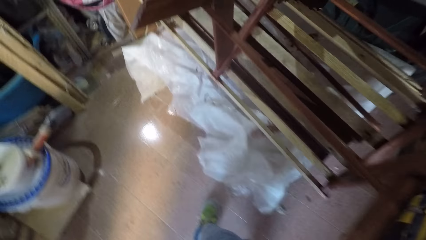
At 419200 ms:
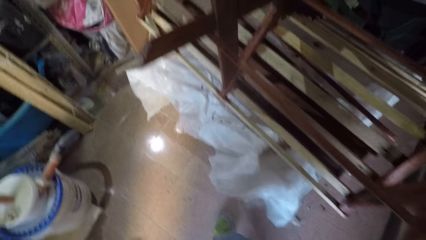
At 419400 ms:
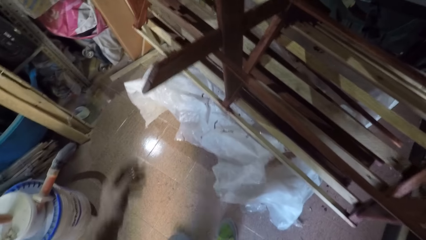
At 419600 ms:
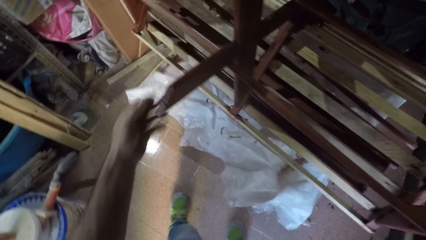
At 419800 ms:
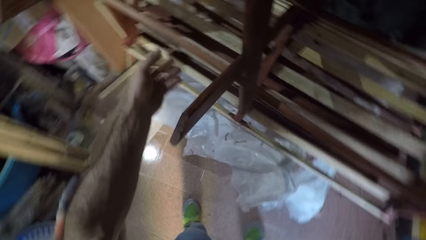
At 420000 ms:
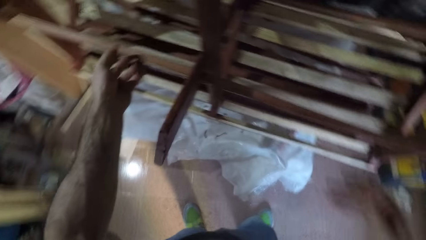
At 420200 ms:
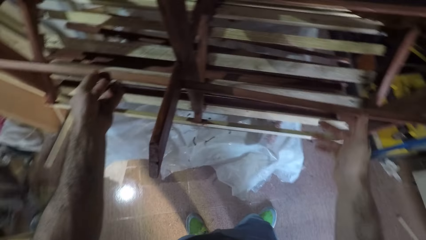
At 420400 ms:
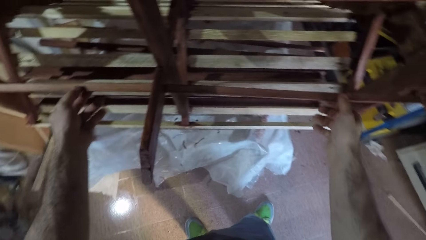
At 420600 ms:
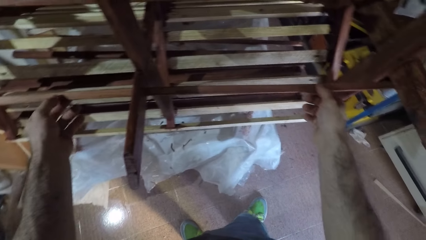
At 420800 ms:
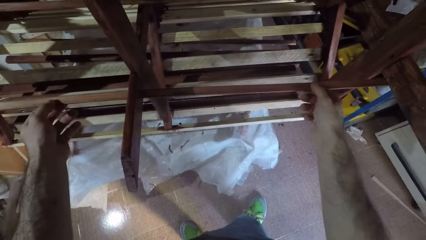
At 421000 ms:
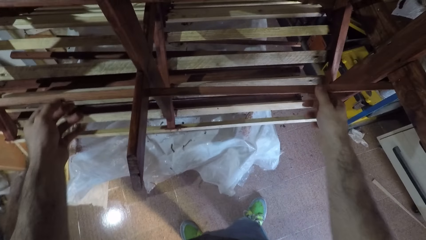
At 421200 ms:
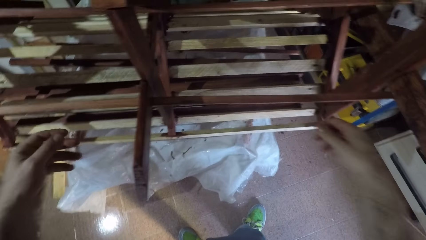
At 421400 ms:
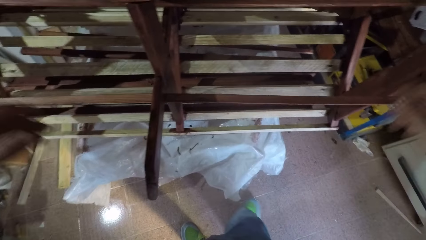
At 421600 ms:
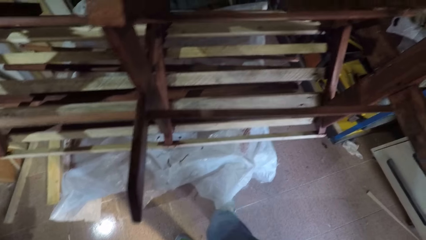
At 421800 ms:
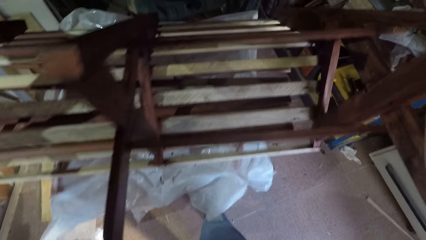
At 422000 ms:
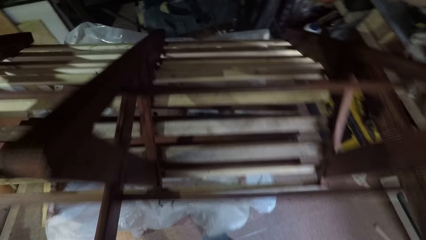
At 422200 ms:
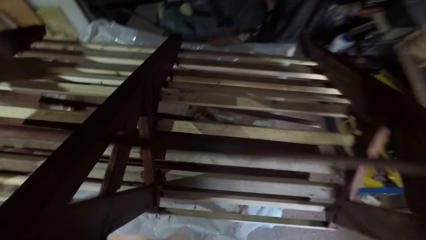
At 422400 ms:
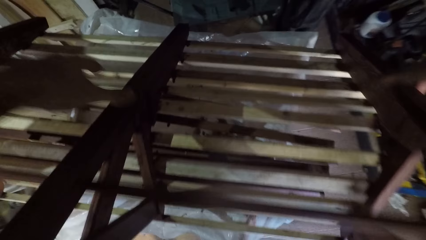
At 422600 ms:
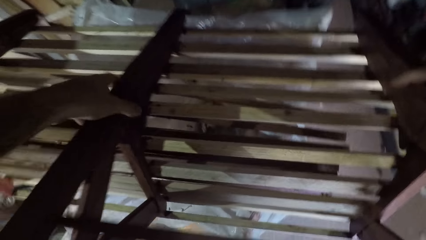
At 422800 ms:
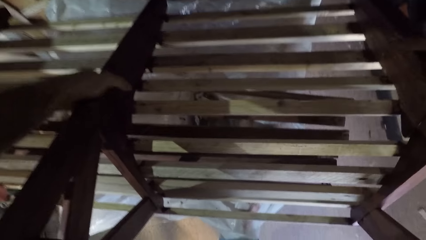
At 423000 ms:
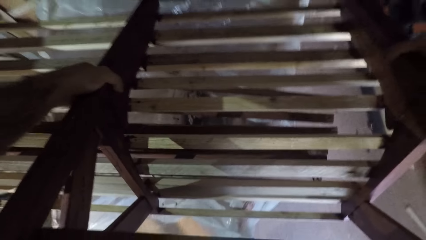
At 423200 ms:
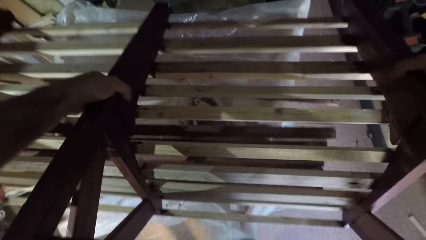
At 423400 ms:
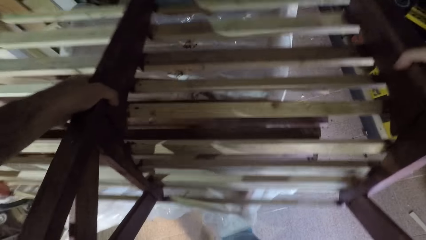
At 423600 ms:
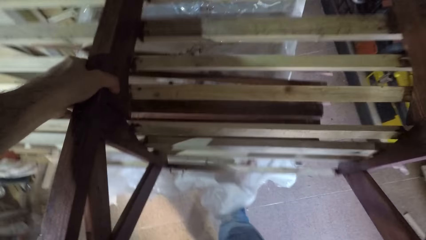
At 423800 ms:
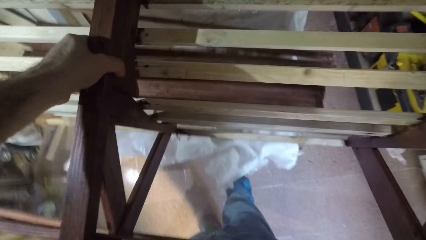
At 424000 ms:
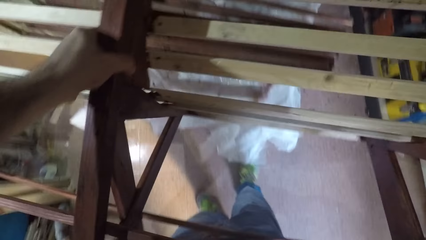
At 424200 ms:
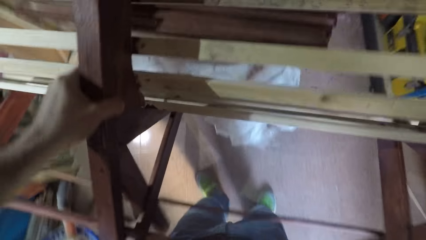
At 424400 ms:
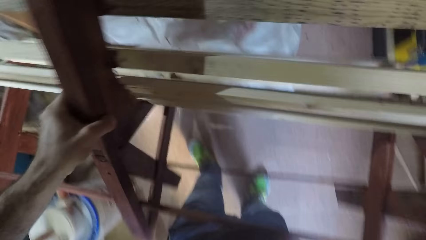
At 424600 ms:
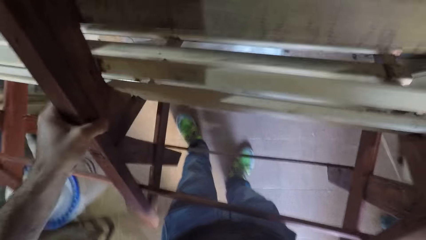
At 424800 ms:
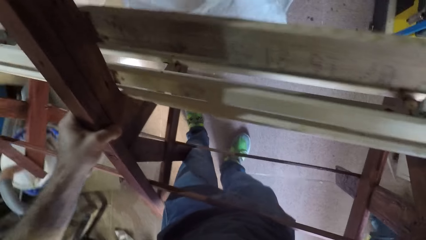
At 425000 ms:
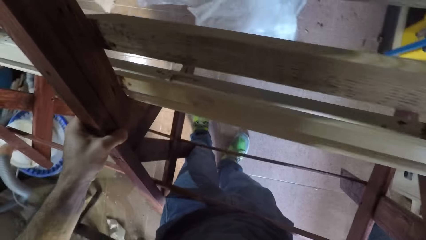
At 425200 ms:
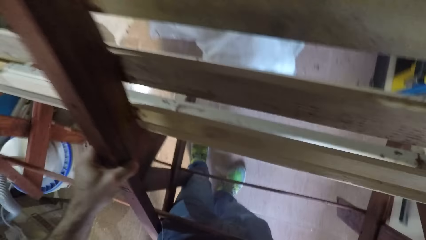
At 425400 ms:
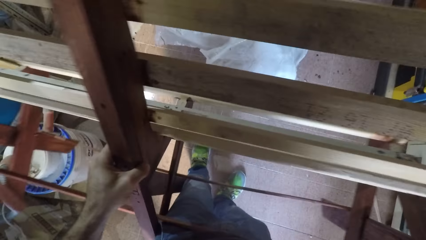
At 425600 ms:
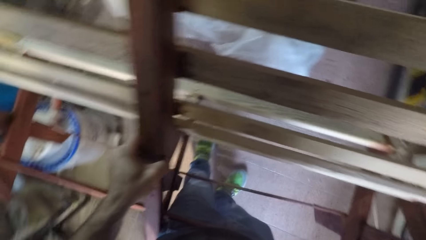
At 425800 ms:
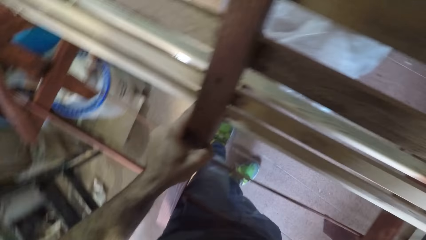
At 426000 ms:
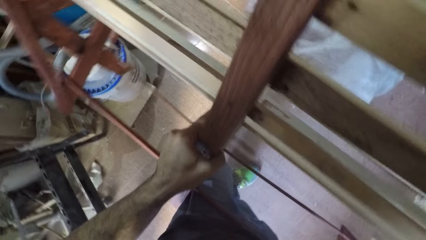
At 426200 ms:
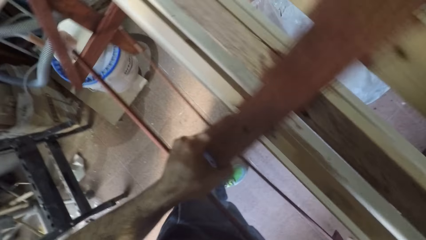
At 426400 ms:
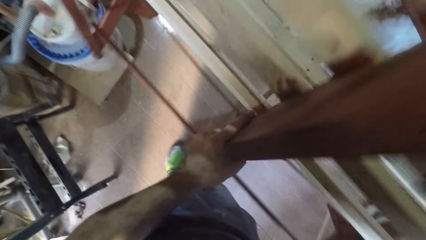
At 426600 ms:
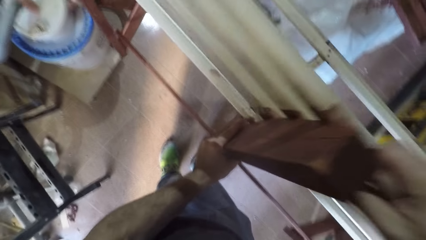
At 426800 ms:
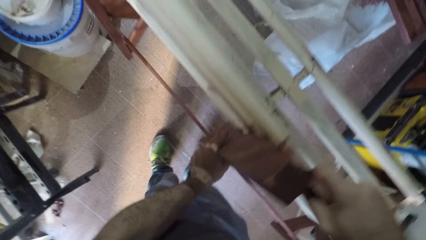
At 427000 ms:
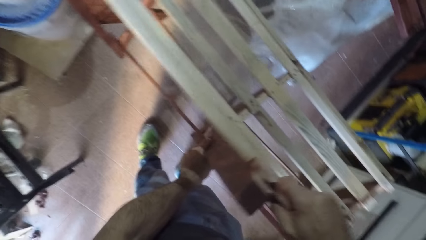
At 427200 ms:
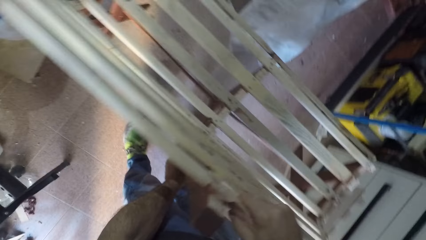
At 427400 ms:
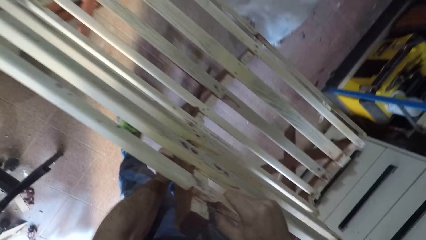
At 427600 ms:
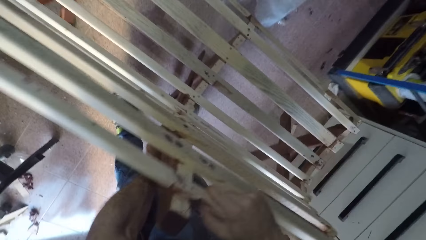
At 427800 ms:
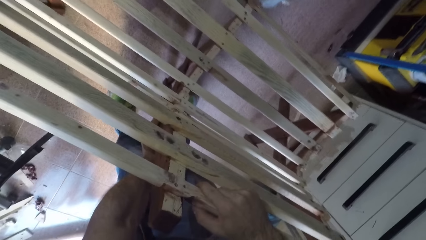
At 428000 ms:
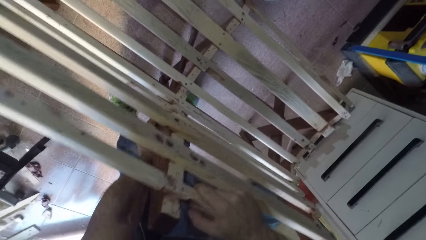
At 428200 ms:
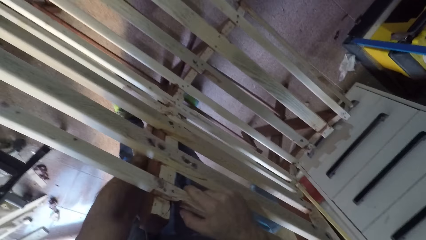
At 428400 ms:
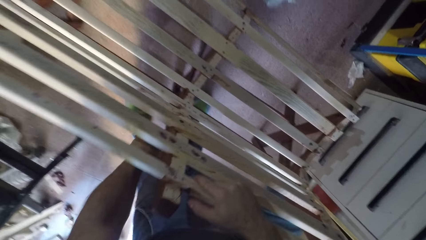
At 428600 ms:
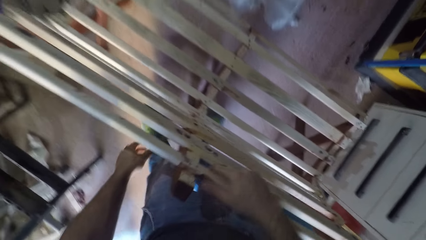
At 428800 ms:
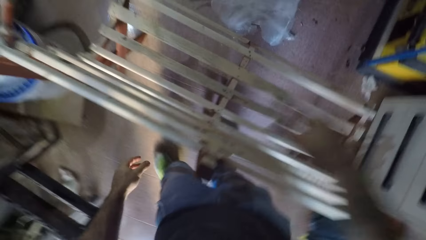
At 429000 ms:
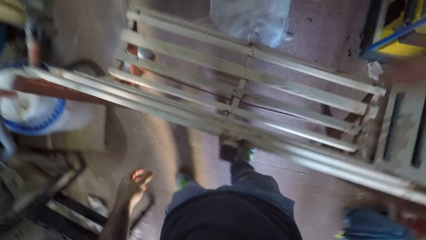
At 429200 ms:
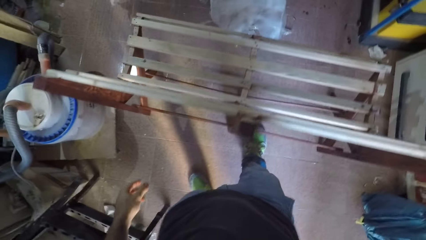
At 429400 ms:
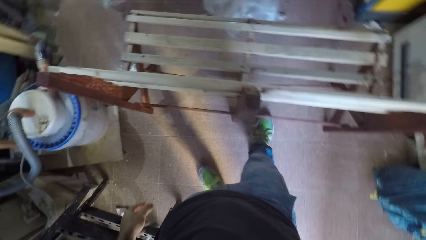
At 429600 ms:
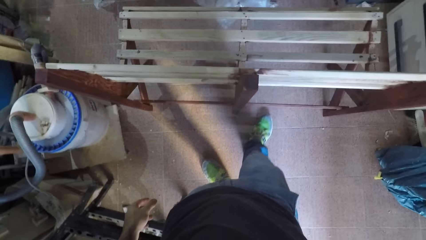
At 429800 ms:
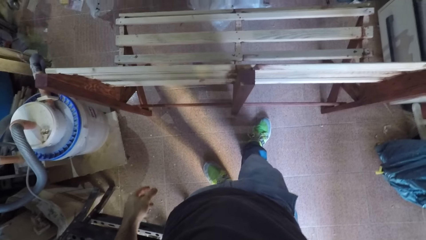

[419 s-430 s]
The camera wearer places a hand on the furniture with the right hand. They hold the bench. They shake a wood on the furniture with both hands. They lift the furniture with both hands. They overturn the bench. They drop the furniture on the floor with both hands. They touch their head and adjust the camera.
